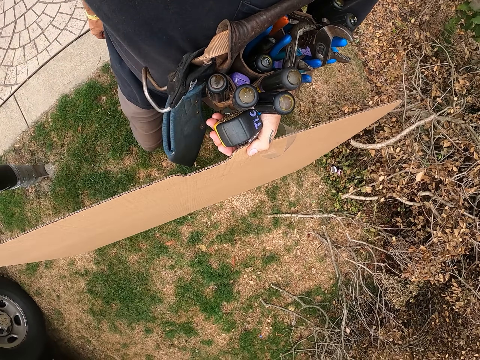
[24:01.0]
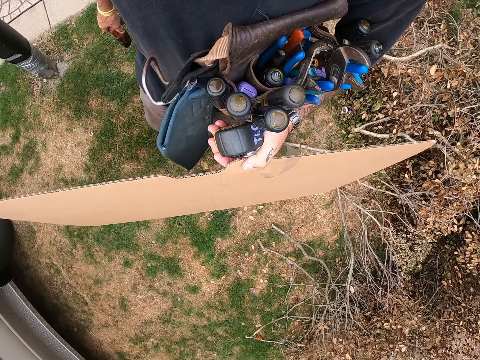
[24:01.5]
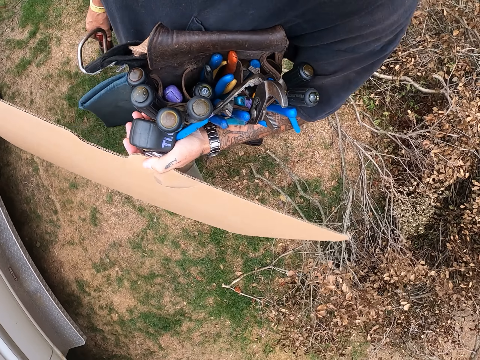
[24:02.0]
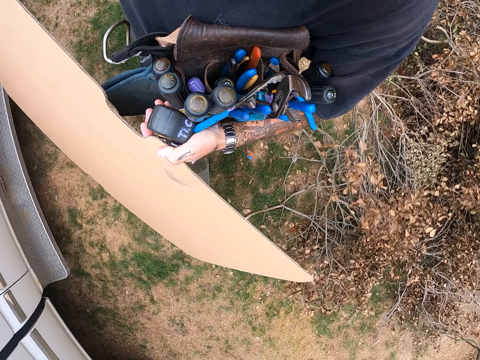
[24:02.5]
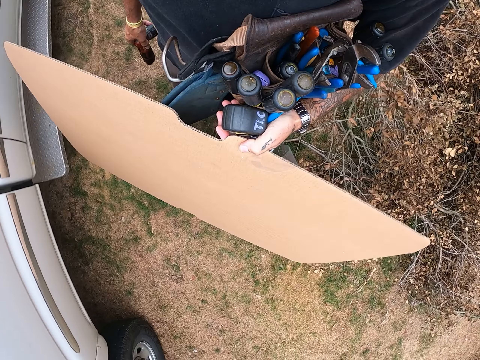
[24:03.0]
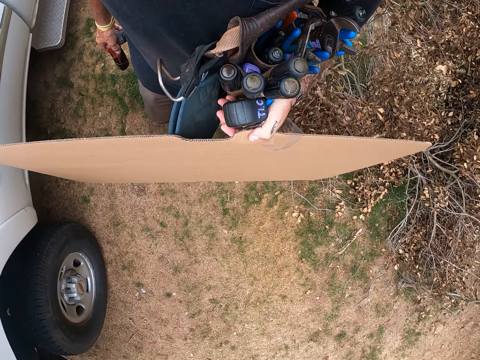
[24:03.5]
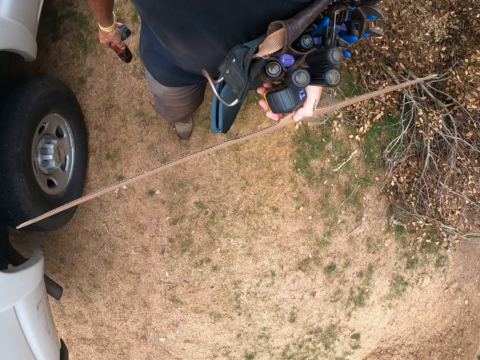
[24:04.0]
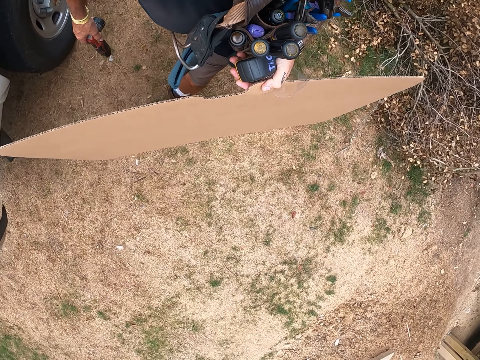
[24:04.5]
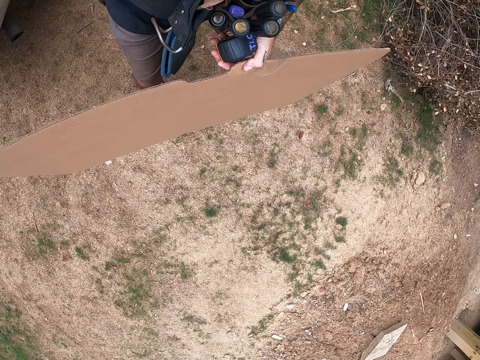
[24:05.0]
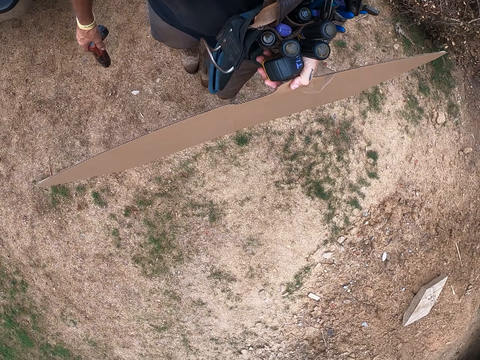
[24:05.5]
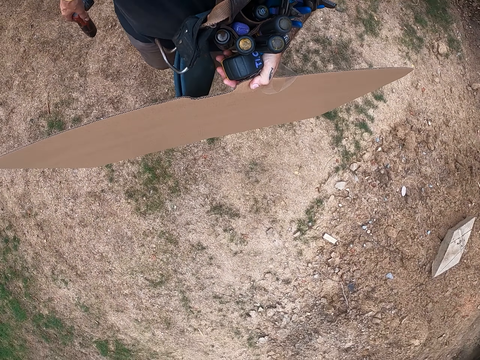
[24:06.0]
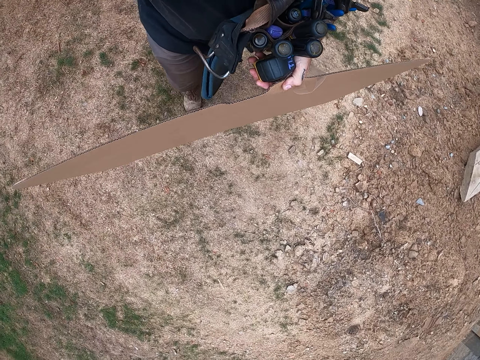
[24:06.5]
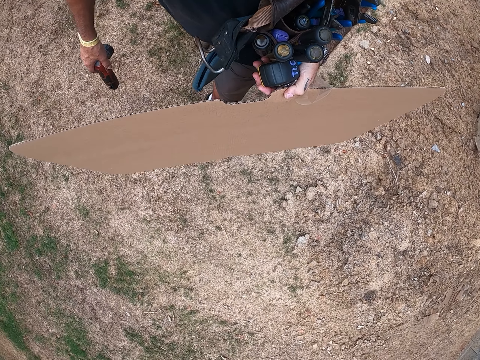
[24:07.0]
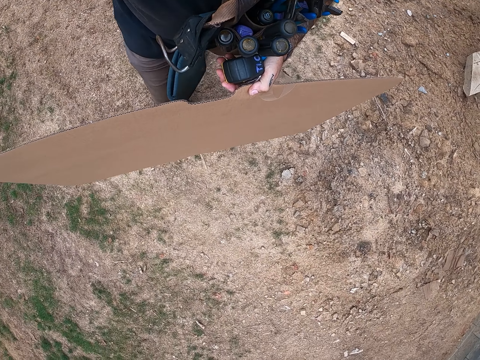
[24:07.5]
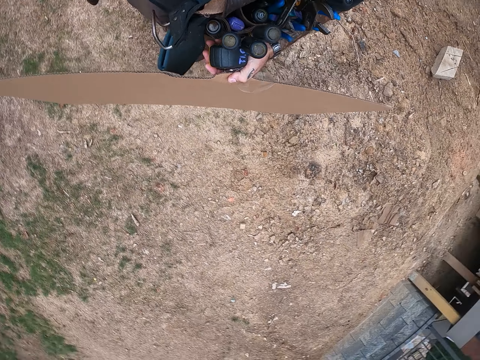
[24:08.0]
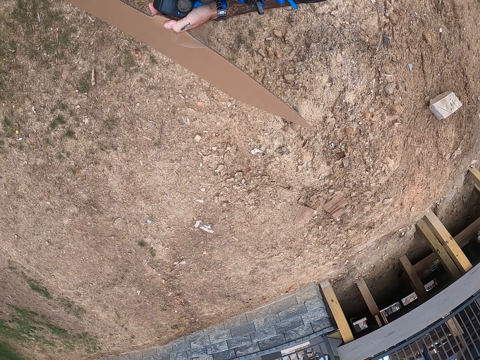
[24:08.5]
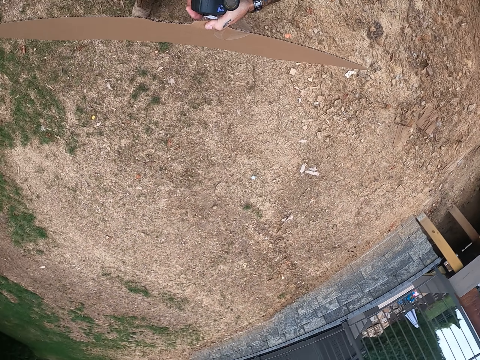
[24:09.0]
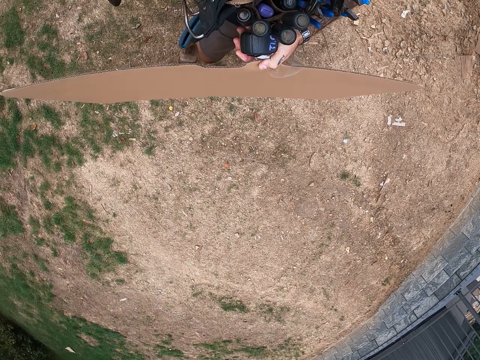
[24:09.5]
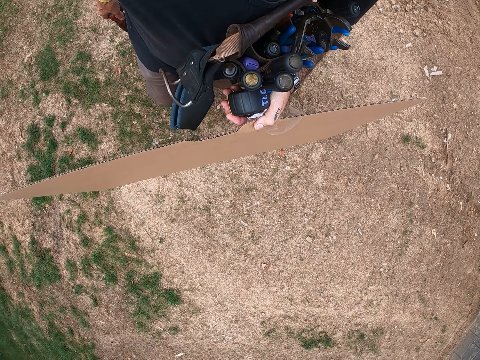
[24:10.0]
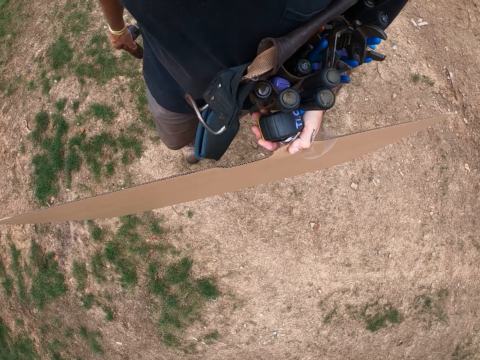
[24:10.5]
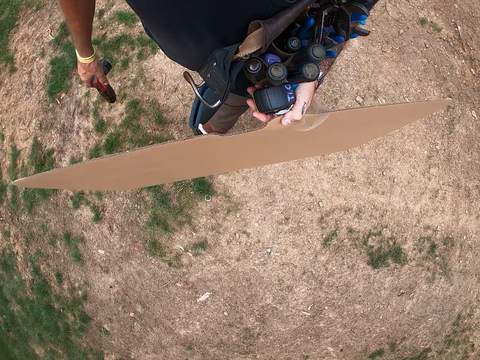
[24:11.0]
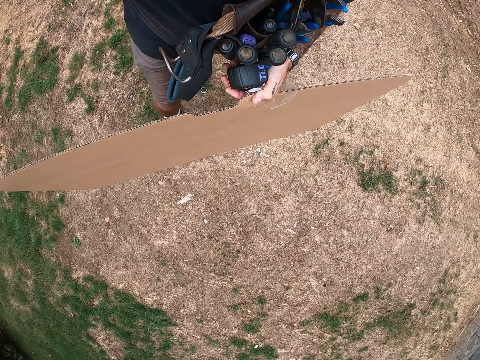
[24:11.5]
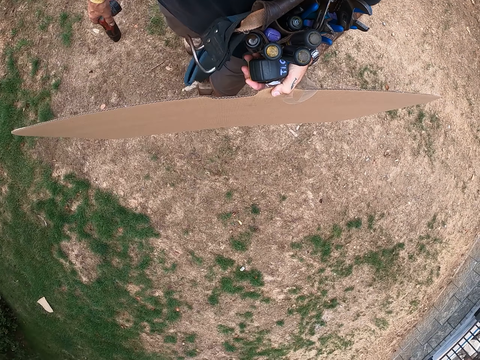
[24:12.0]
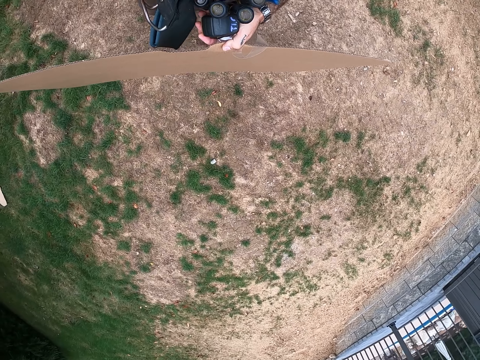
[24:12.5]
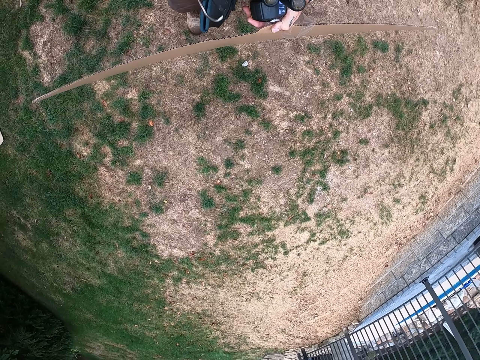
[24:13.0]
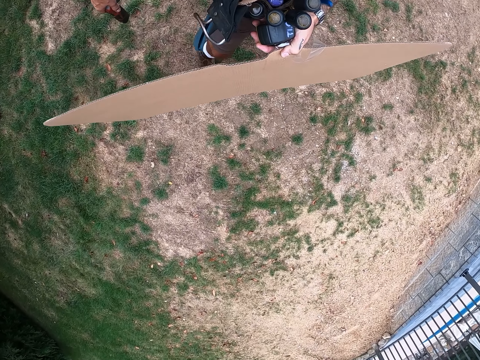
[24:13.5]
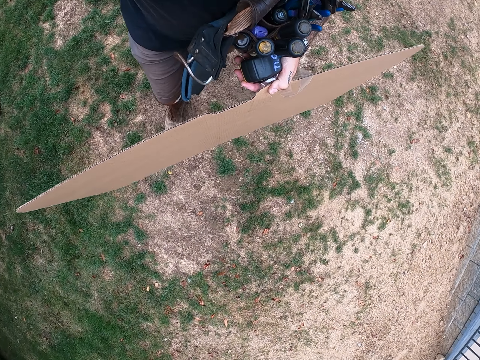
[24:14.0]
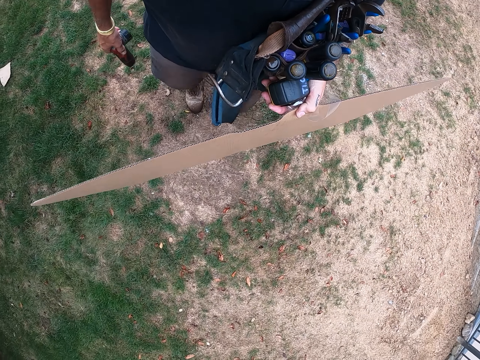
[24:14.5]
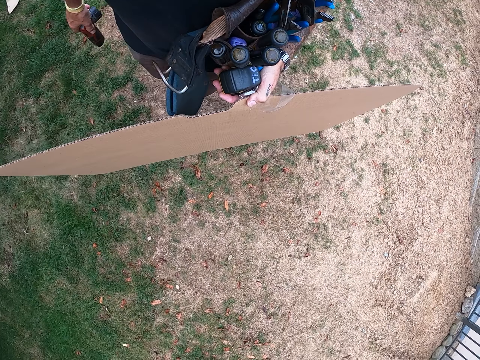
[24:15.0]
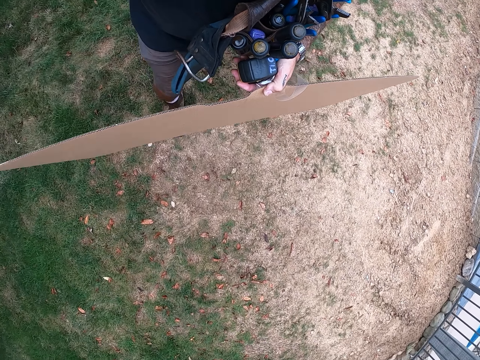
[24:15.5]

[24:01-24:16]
The camera wearer walks around the compound on grass.

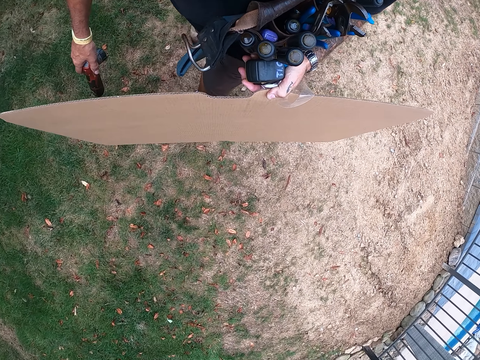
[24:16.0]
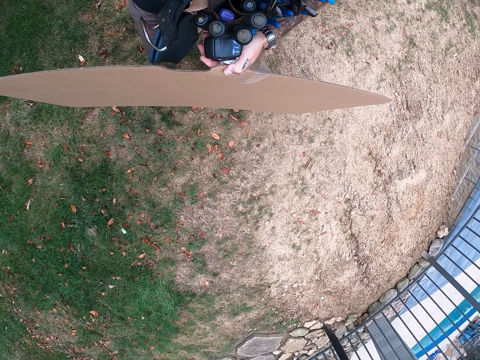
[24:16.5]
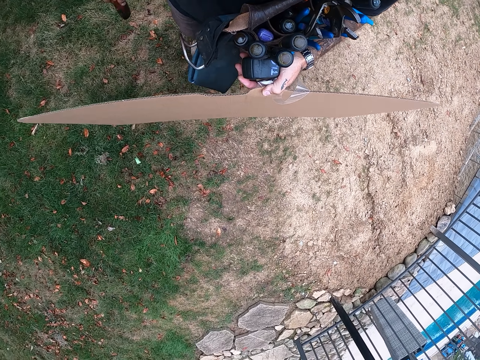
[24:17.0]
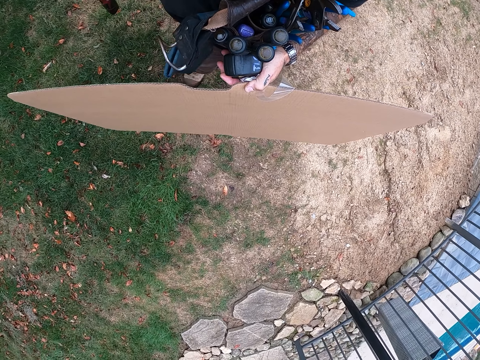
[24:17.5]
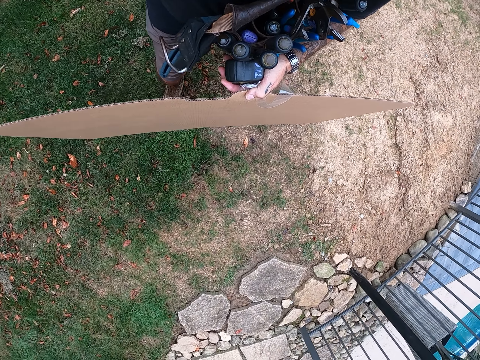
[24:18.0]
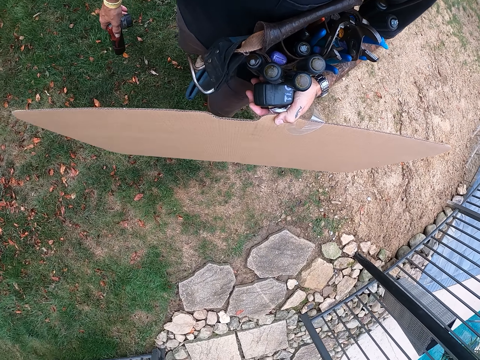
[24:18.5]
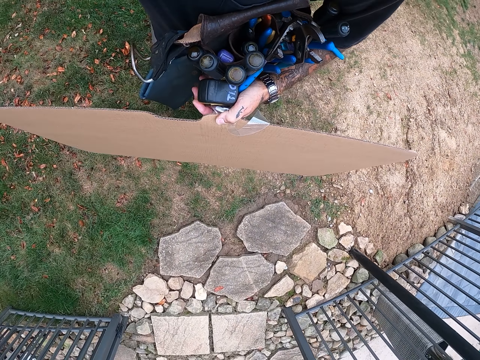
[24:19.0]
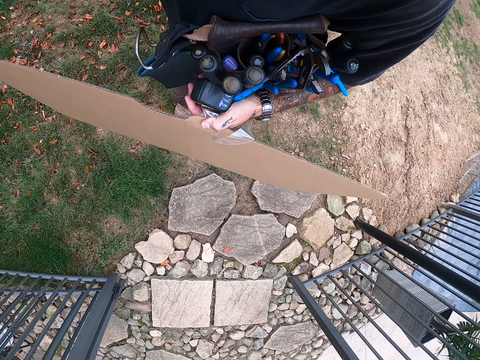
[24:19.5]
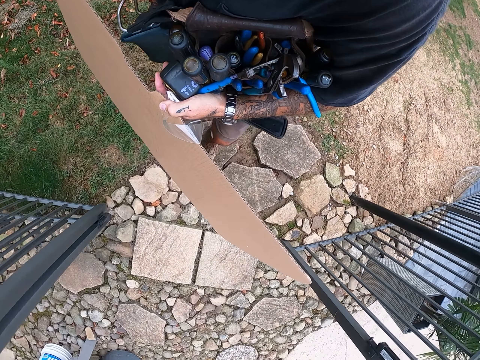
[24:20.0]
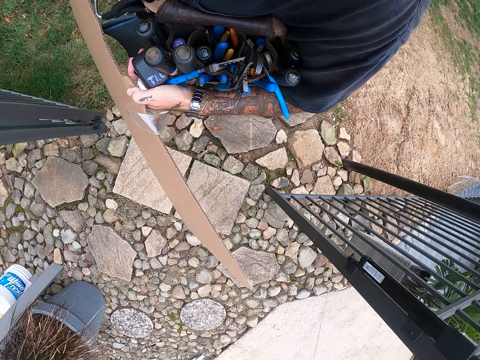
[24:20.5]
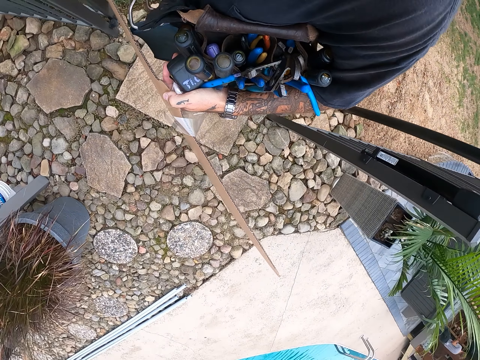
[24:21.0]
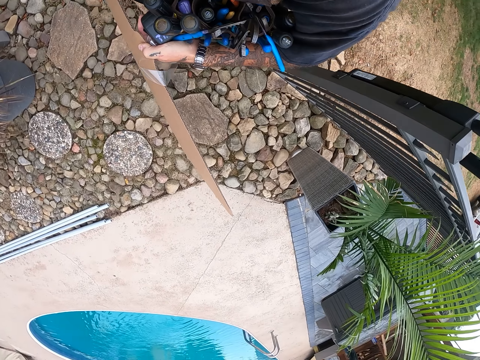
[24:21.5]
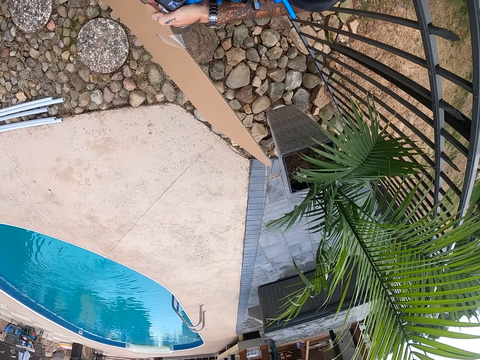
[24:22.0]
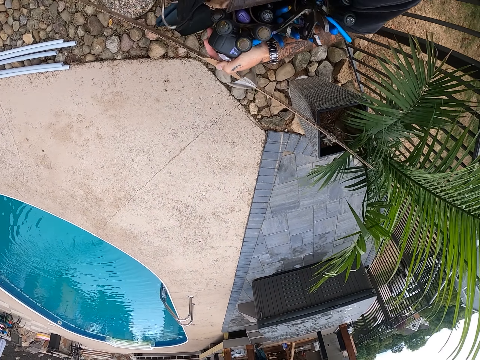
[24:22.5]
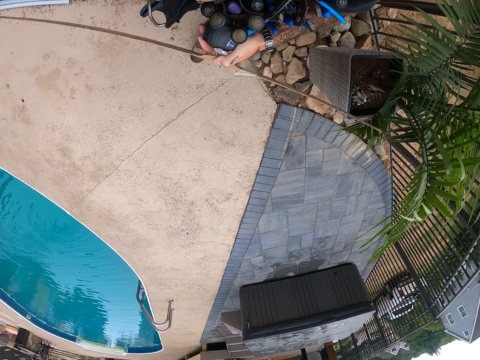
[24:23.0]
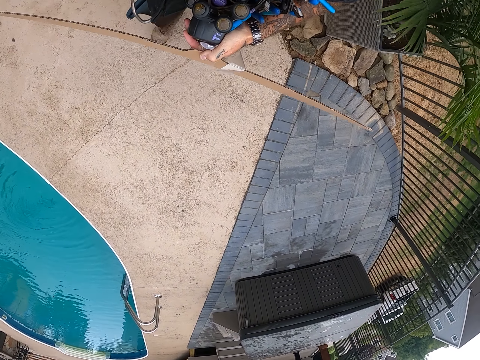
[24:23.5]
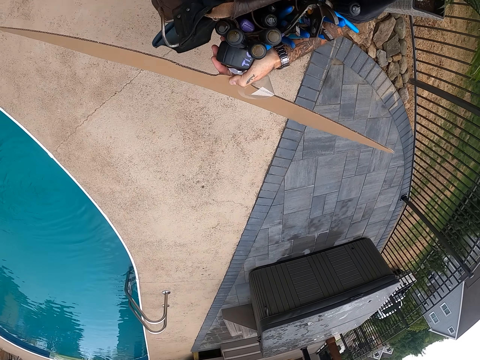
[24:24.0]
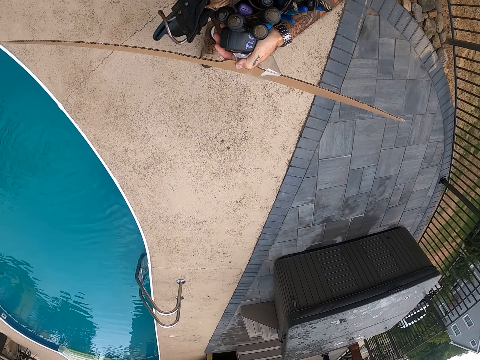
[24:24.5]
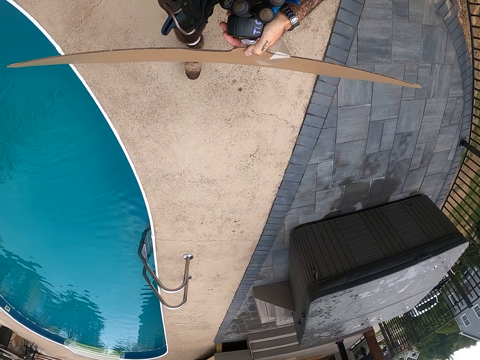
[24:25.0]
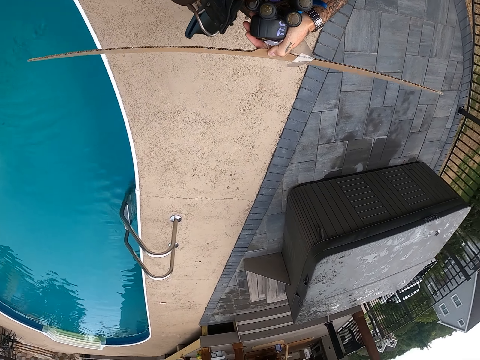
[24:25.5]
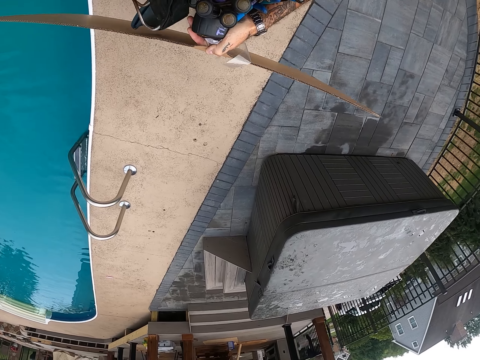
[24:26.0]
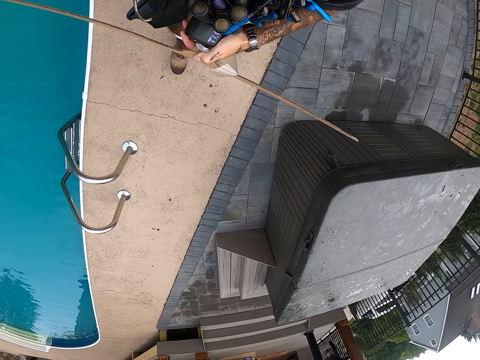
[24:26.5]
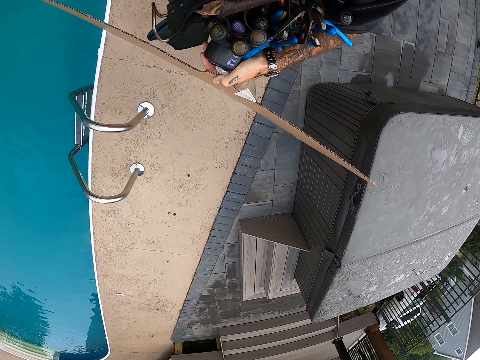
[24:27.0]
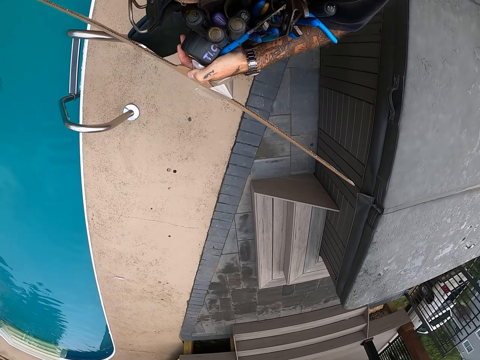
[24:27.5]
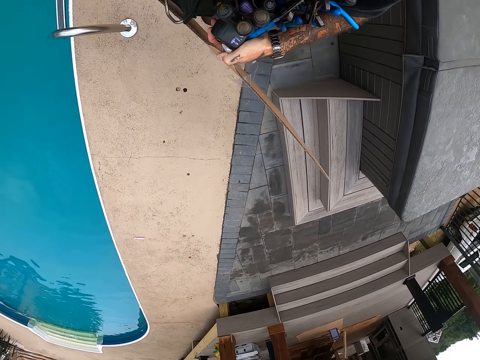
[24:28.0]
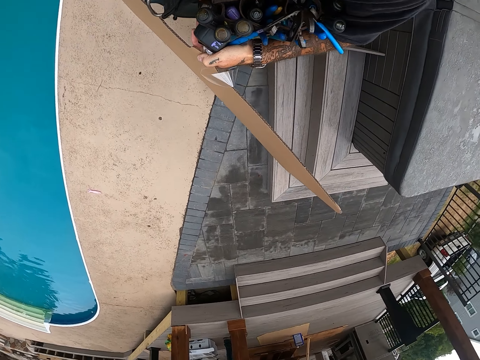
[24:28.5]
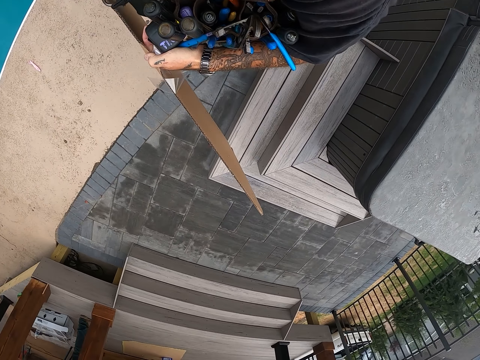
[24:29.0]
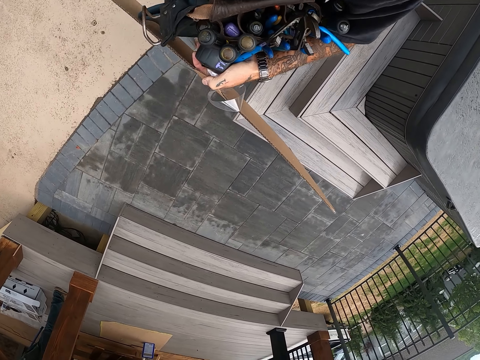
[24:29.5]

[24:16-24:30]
The camera wearer enters the workshop. They walk into a gate. They walk around the workshop on pavement.
